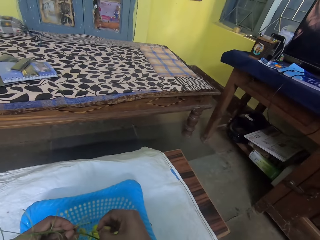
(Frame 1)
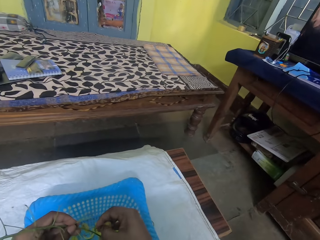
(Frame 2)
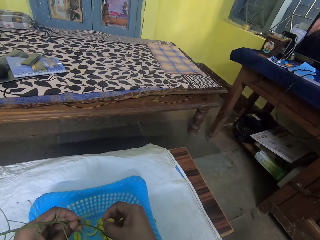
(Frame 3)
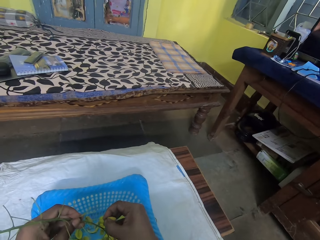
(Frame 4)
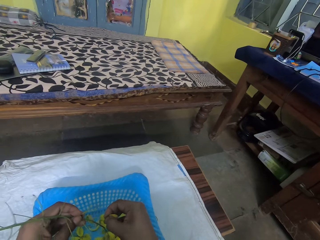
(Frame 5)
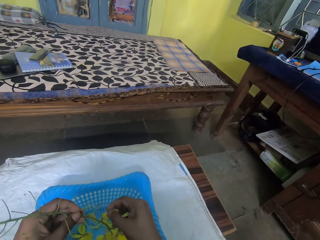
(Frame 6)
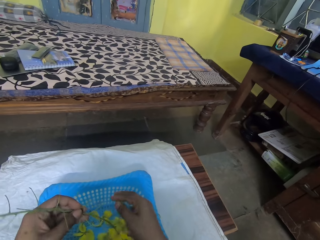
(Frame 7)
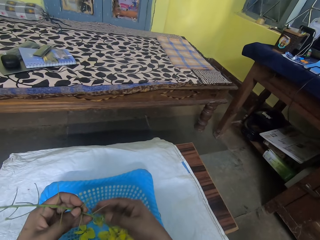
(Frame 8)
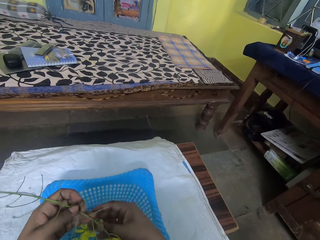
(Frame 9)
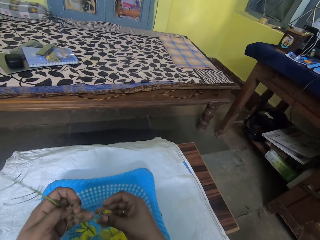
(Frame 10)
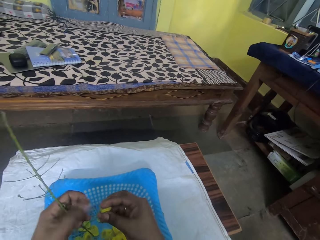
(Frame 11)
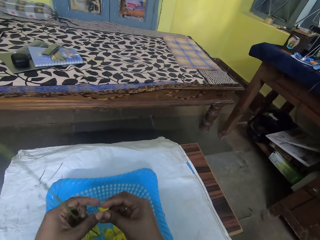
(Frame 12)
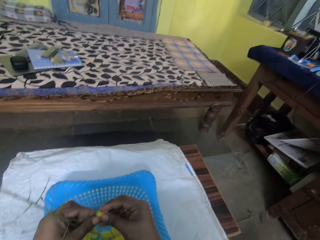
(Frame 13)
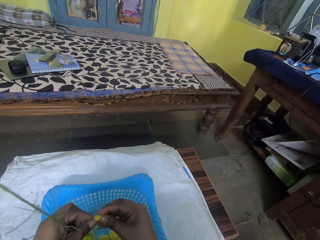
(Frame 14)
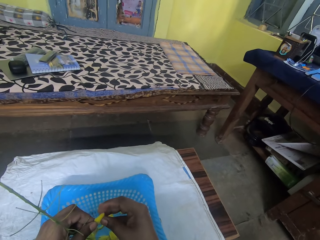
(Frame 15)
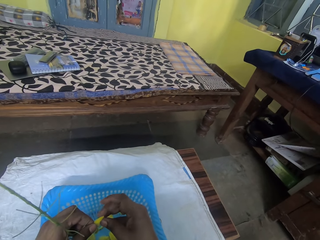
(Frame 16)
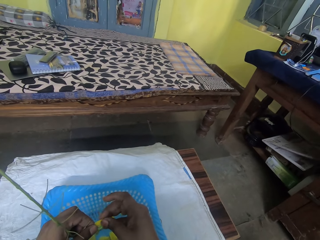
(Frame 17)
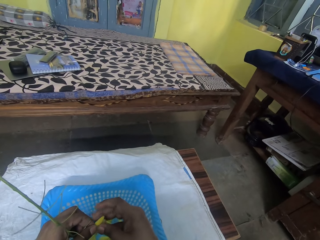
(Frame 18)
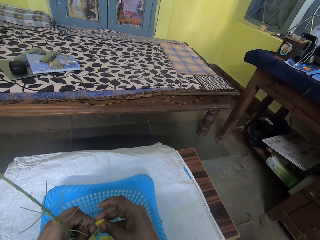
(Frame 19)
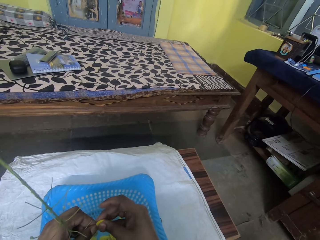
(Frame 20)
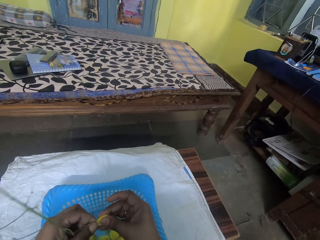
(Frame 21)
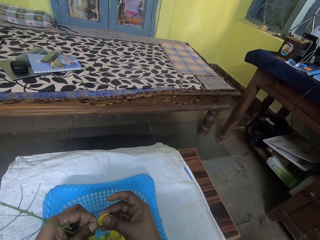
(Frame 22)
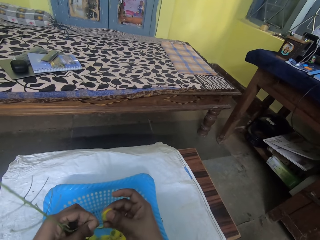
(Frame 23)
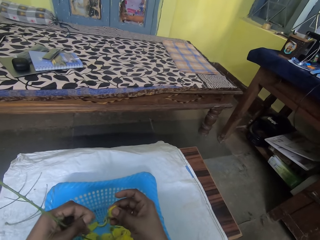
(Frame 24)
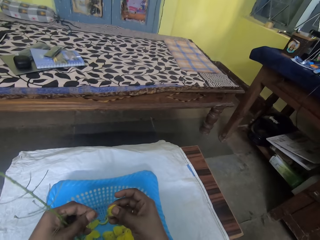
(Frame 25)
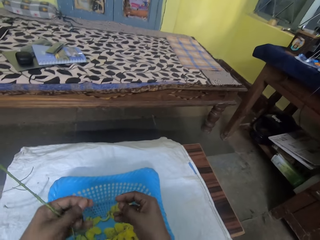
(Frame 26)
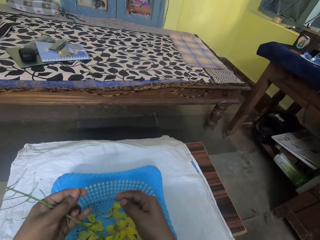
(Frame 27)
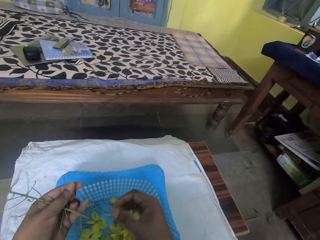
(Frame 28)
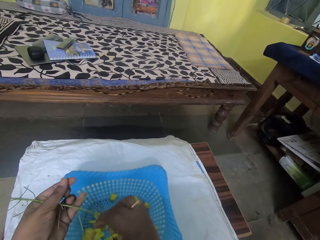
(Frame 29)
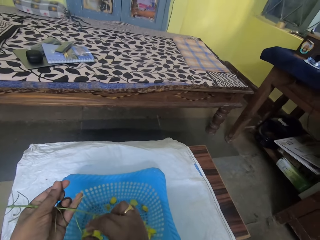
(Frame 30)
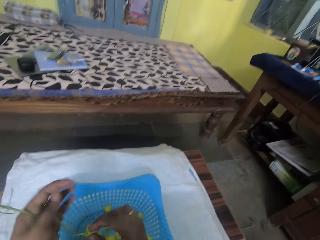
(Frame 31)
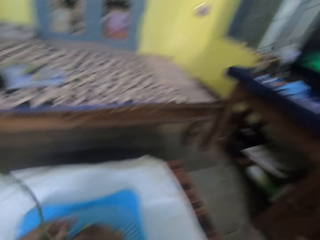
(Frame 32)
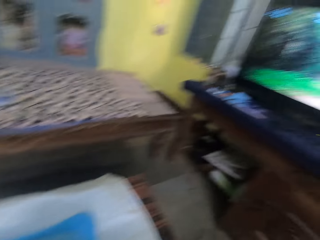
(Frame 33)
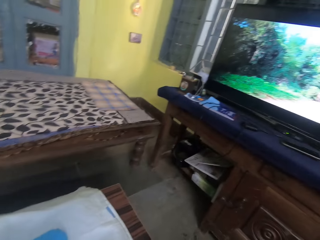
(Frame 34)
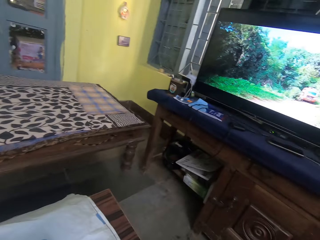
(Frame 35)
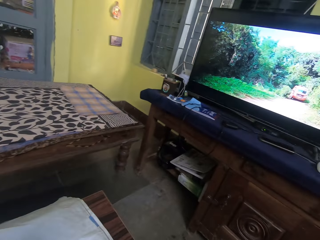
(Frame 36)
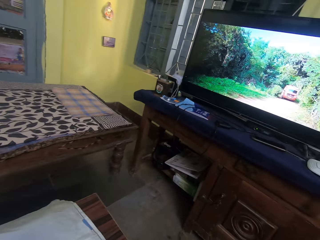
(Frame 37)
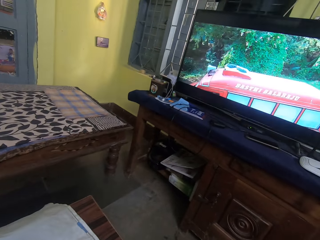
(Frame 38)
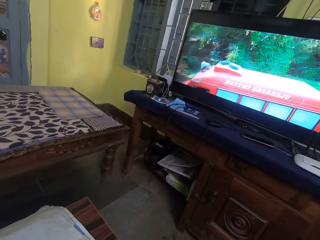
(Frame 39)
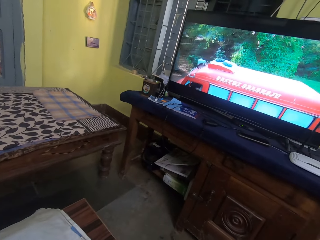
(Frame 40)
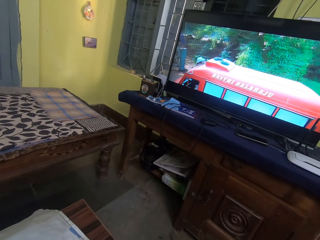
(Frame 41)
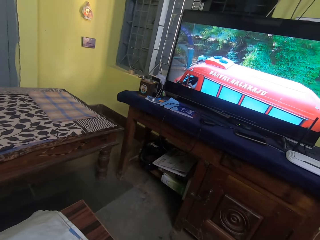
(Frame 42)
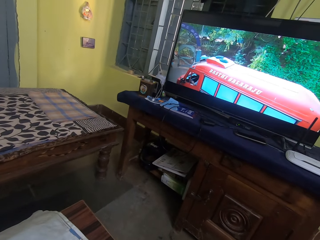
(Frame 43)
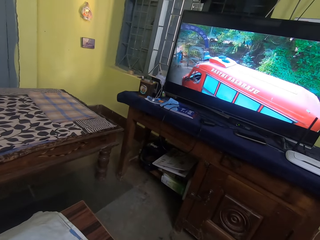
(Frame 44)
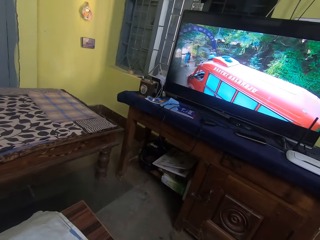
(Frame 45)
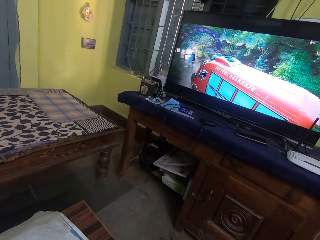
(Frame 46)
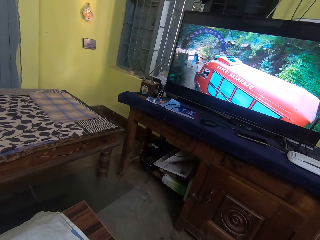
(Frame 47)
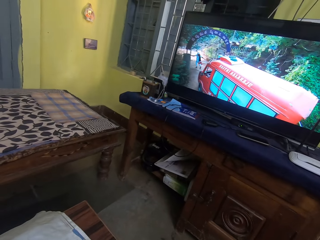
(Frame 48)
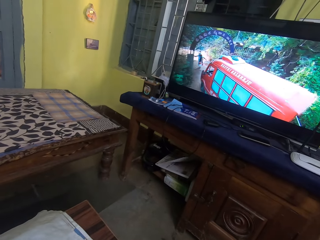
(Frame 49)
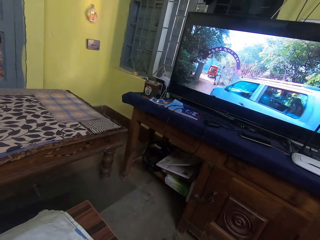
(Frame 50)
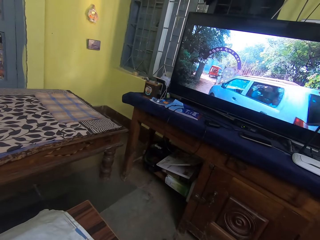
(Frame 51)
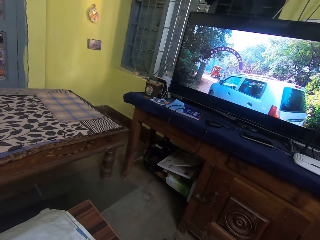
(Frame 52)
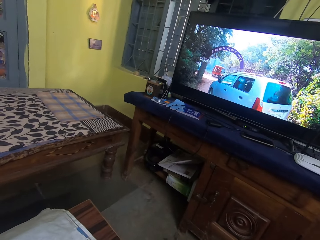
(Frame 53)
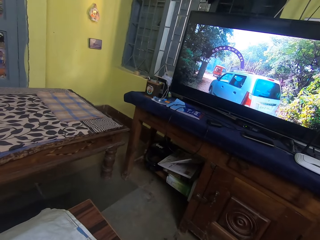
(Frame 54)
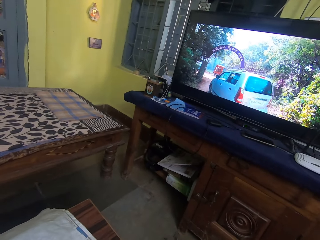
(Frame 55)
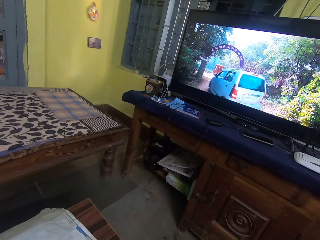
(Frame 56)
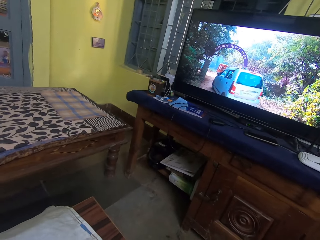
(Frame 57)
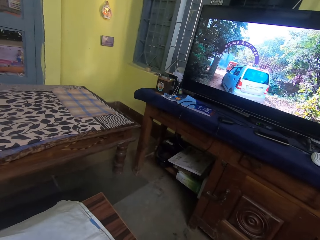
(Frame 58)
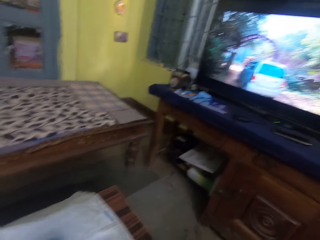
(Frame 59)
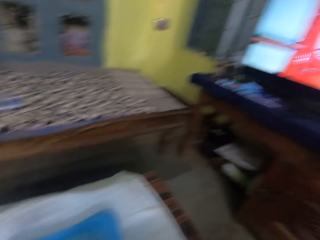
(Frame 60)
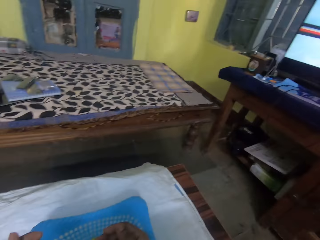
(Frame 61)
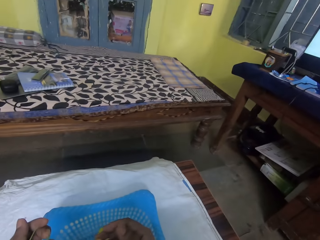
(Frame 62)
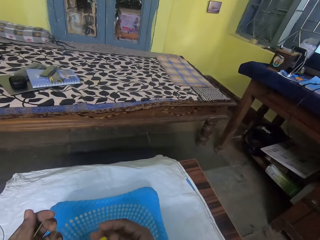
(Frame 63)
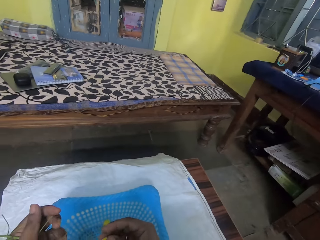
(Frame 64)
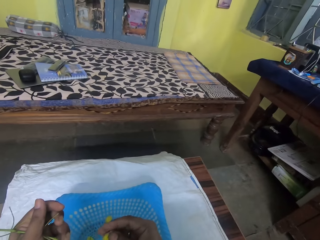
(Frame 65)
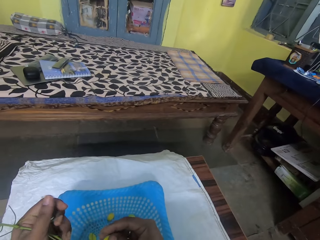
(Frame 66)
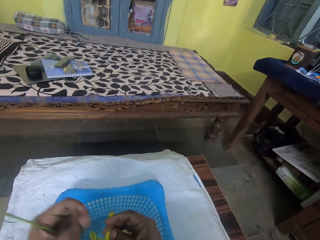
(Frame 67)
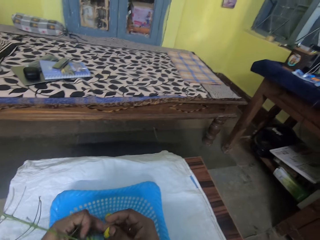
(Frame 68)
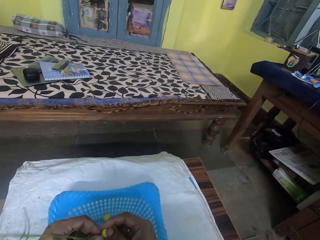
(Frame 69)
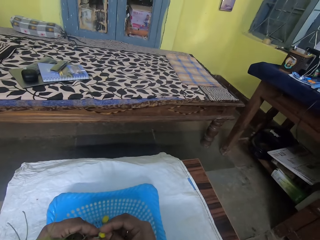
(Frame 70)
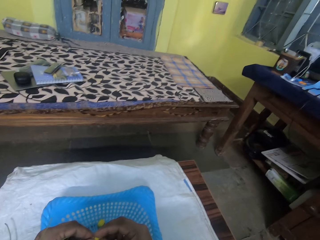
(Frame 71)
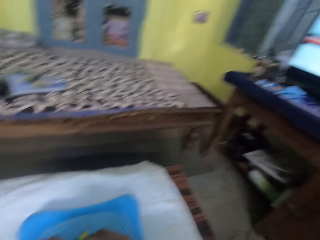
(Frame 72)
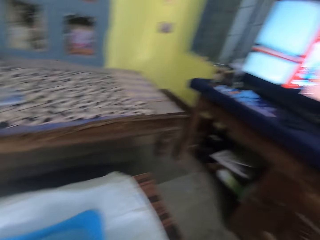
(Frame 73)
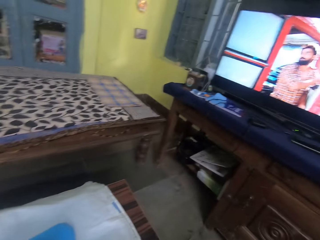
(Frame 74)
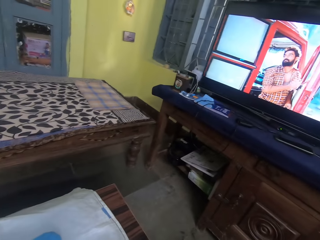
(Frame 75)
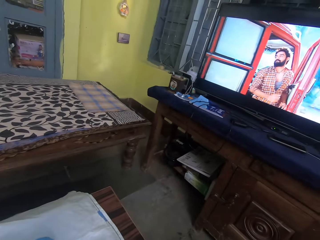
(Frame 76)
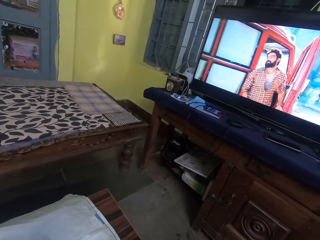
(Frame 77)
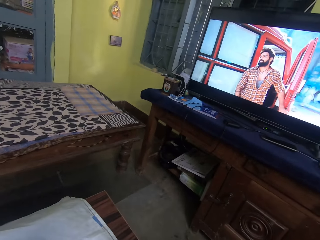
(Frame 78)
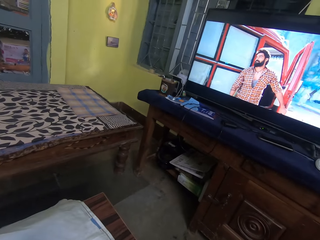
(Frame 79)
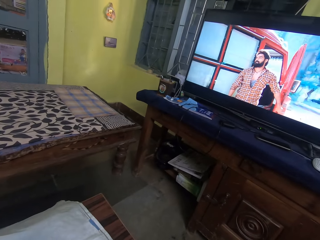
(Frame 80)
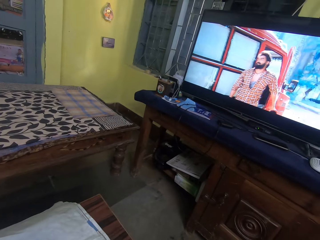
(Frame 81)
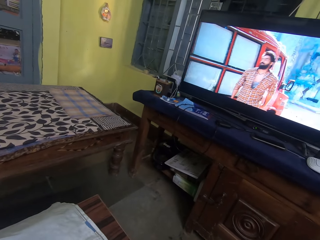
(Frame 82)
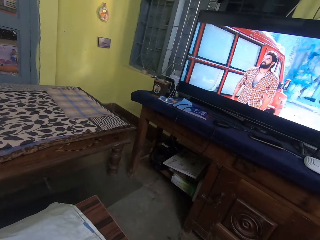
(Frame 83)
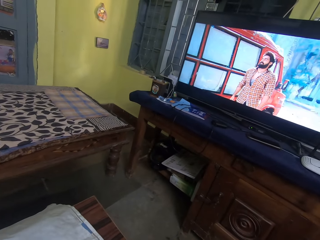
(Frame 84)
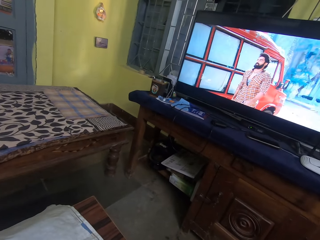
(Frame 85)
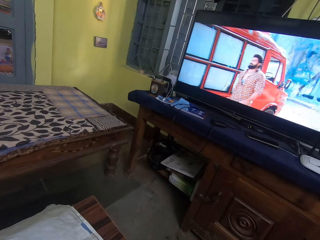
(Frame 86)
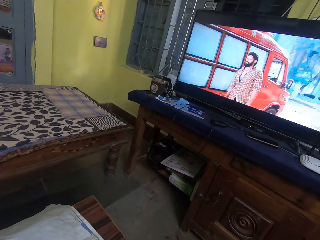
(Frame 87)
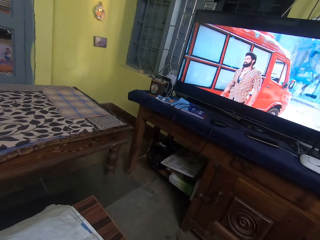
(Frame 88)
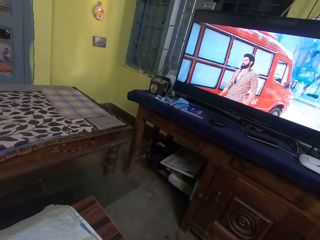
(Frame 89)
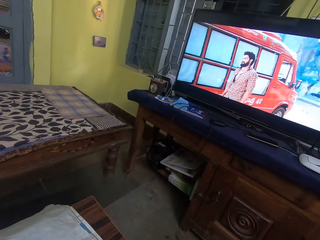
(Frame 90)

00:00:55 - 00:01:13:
The camera wearer removes the leaves from its branches. They look at the television. They remove the leaves from its branches. They look at the television.

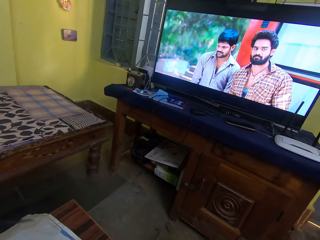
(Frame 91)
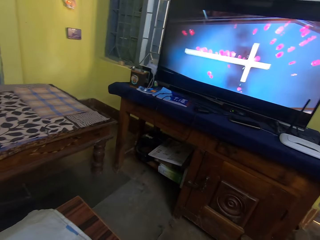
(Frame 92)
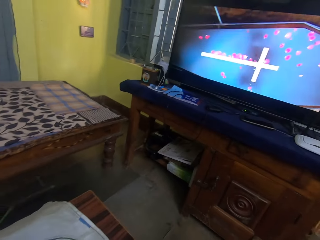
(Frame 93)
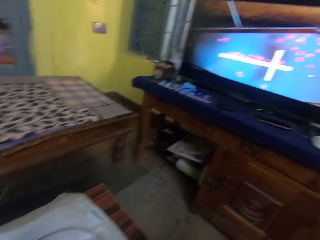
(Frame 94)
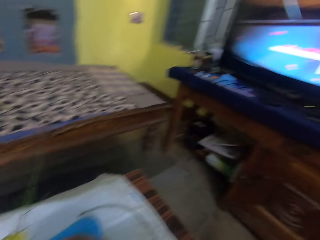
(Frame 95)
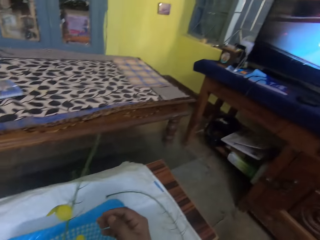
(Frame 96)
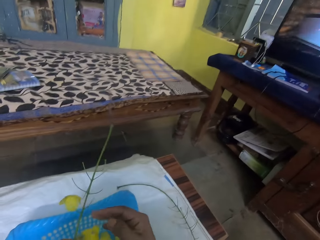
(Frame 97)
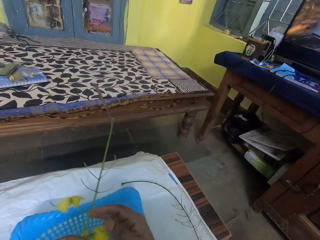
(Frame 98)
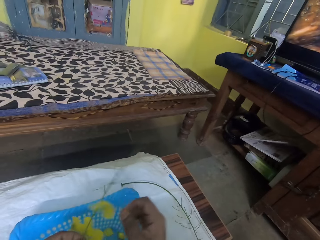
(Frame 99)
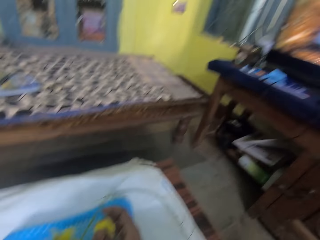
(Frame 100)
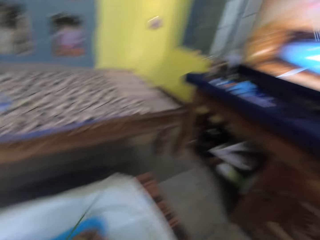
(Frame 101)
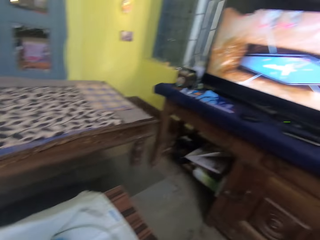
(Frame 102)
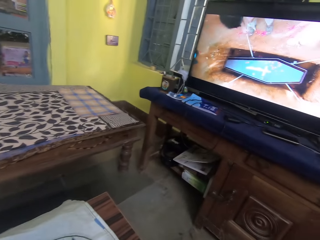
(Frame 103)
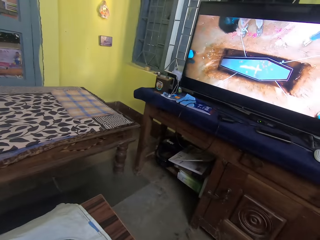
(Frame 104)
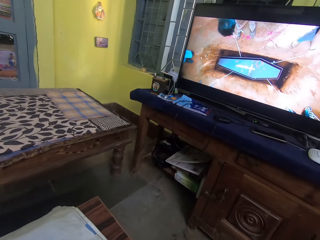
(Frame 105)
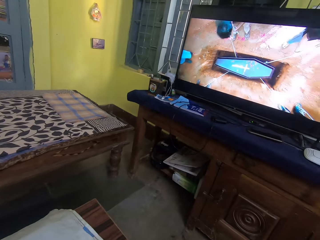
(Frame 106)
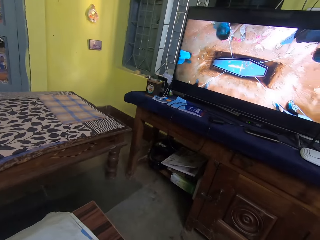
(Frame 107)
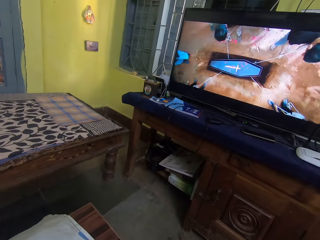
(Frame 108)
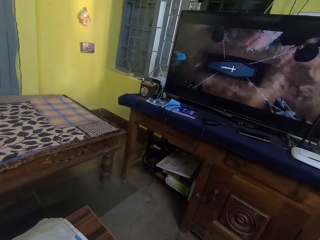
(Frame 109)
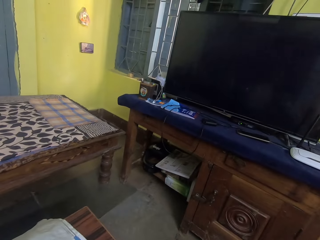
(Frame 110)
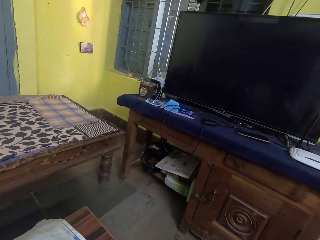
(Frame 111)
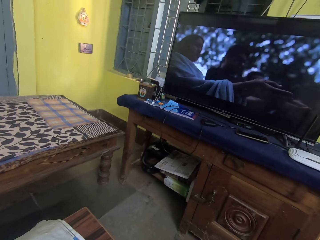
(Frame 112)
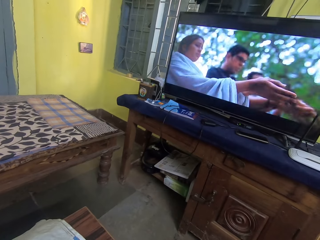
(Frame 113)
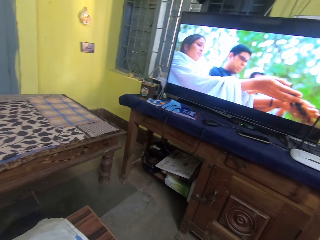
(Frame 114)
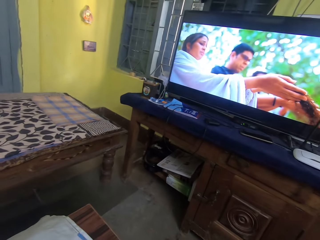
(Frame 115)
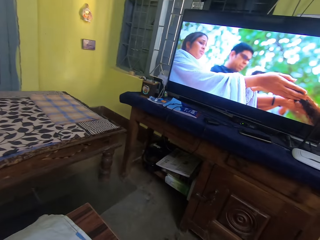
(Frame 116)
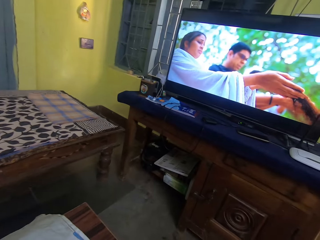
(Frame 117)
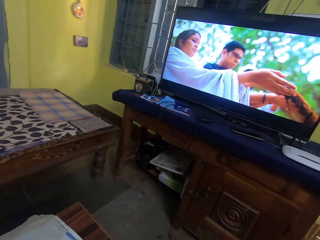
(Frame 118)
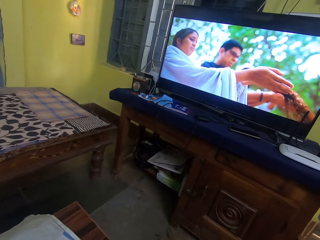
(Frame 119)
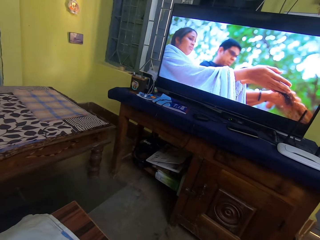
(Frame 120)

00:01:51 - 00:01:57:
The camera wearer removes the leaves from its branches. They look at the television.
